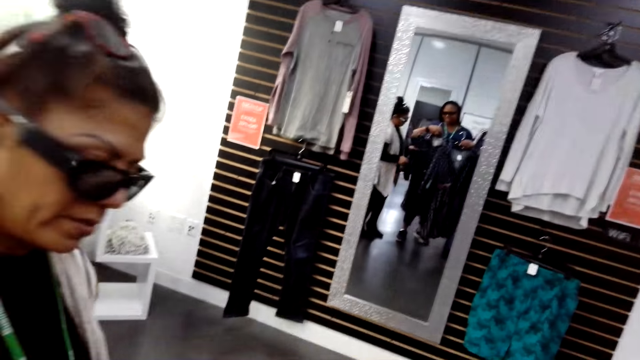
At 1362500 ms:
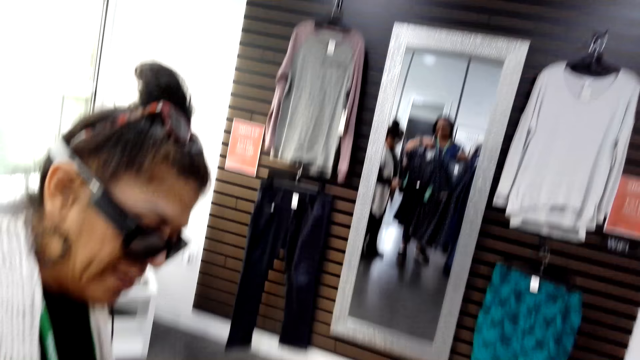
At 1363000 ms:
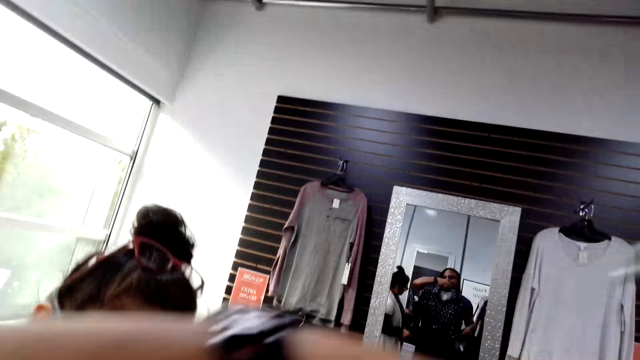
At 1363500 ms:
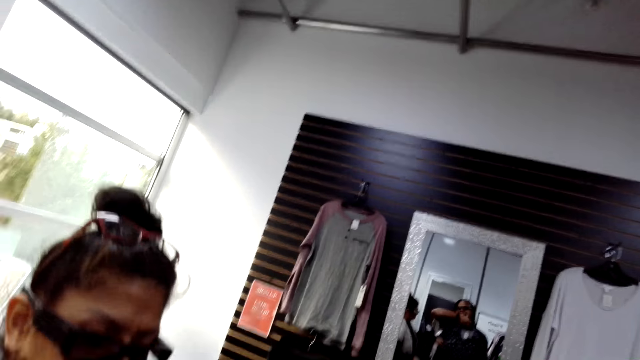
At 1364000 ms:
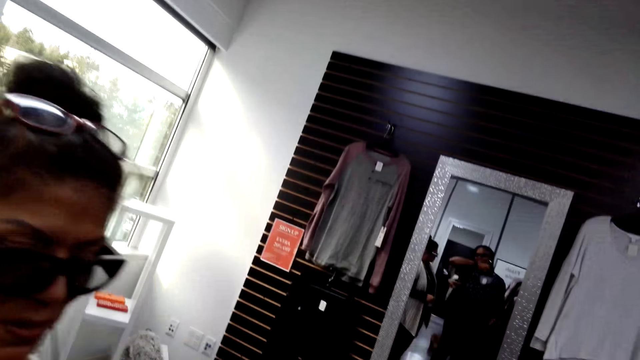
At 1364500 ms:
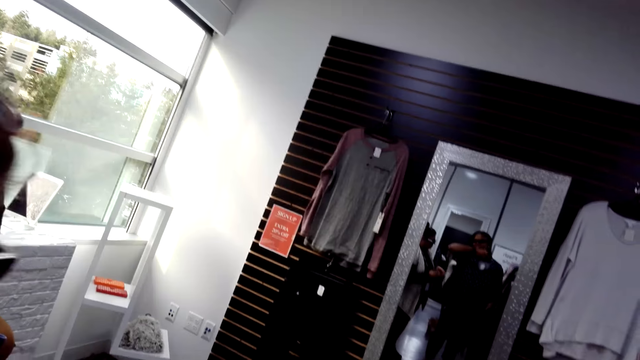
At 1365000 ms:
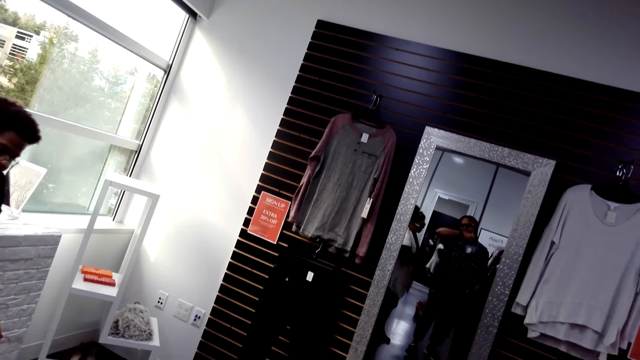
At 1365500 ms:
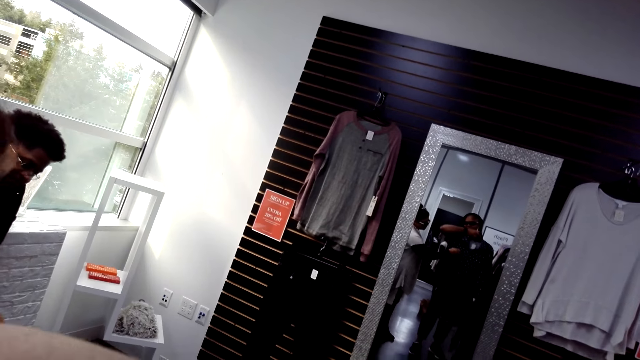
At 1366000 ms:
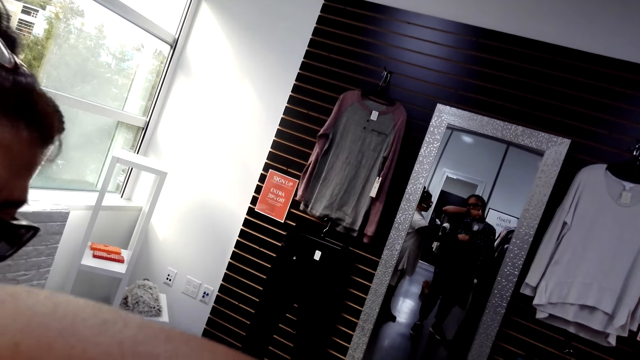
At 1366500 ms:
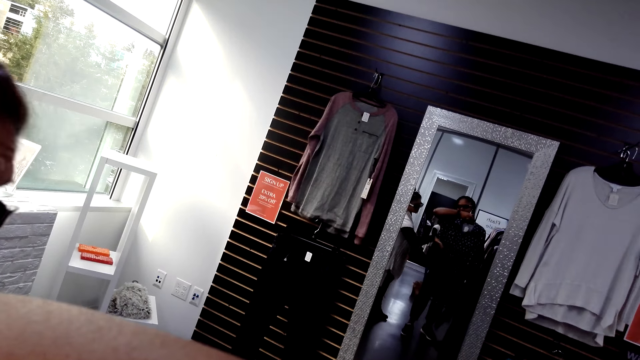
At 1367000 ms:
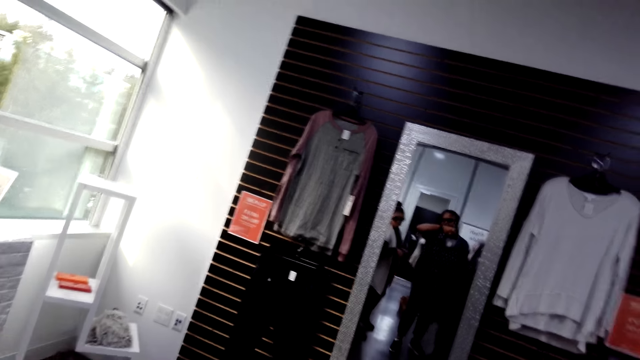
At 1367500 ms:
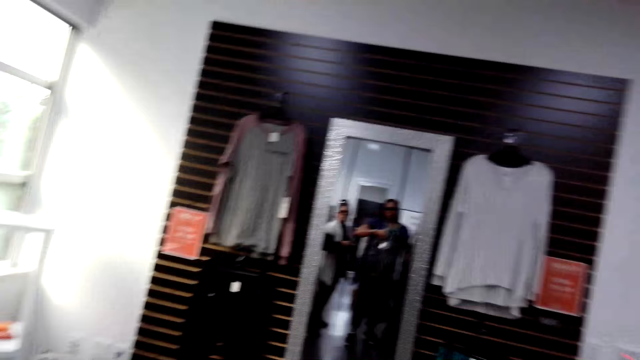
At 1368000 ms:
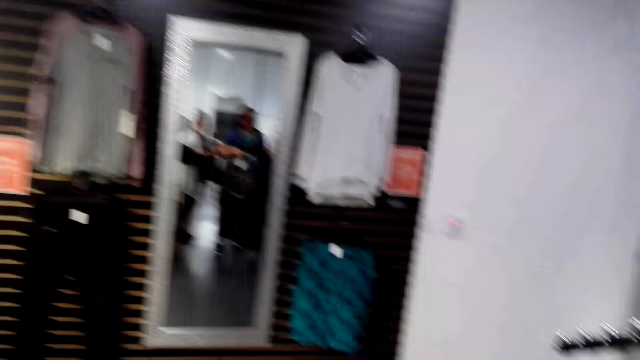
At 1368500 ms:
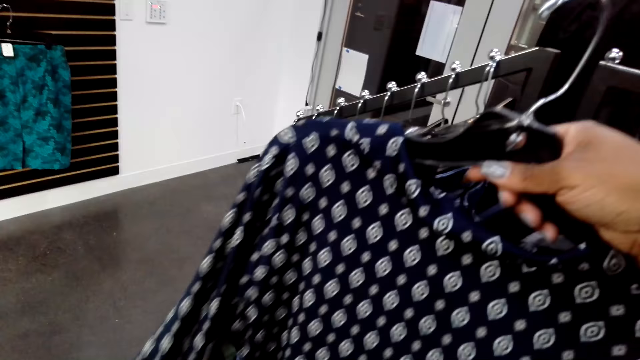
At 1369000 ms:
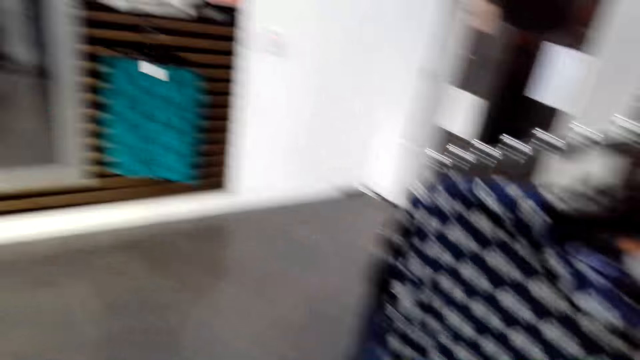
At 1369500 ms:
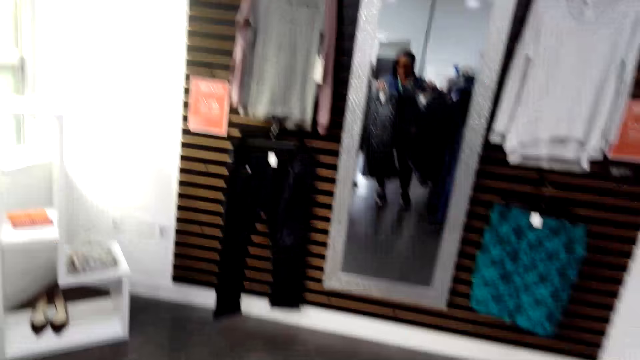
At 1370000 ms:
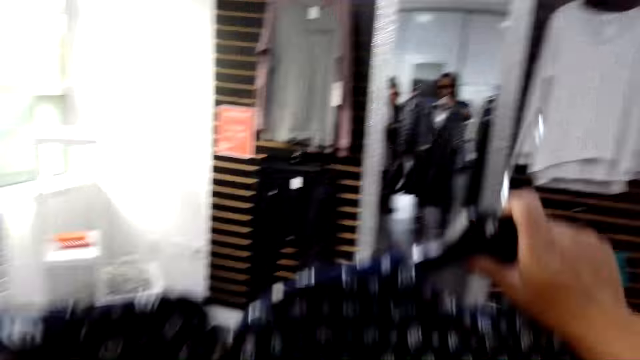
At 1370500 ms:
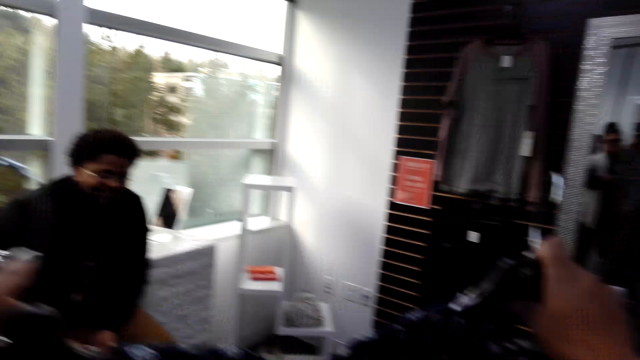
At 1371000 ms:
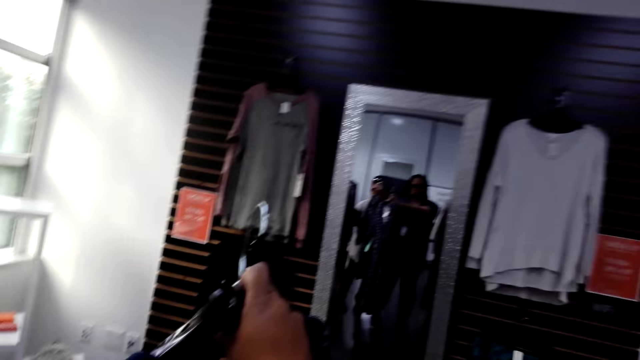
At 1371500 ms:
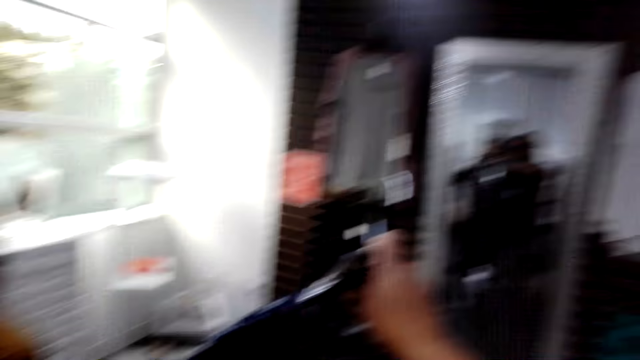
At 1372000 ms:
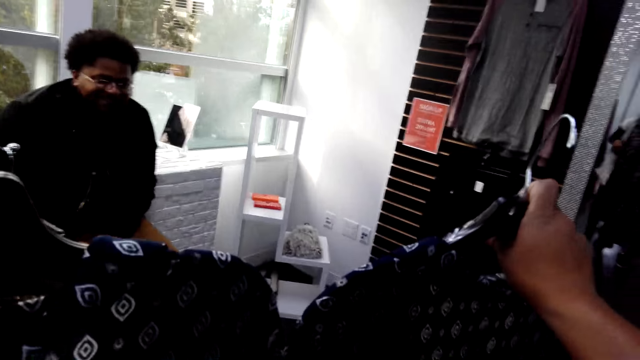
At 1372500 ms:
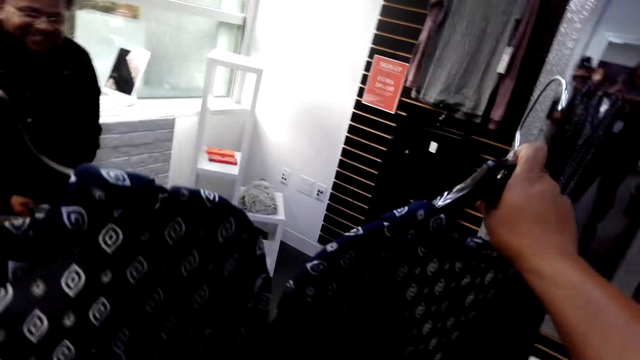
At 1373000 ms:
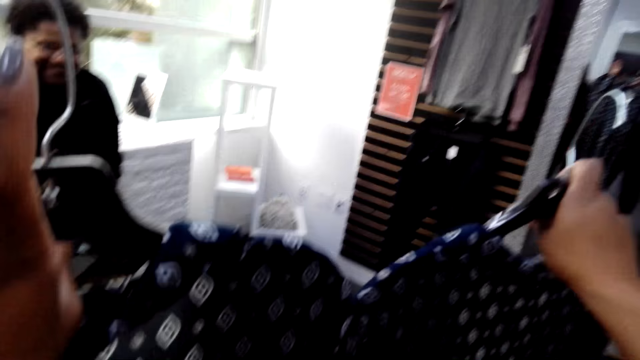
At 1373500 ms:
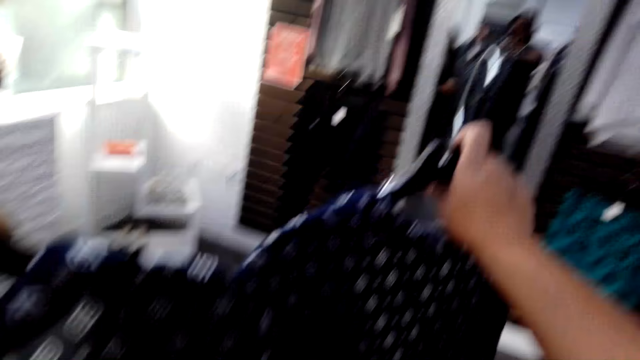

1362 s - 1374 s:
A man looks down. The man touches the dress. The camera wearer turns to the side and holds a cloth on a hanger. They turn to the side and hold the cloth on the hanger.

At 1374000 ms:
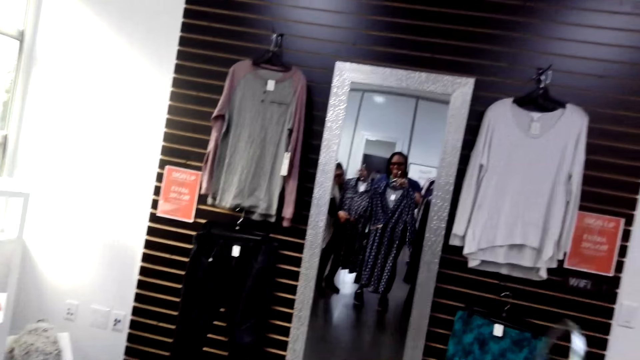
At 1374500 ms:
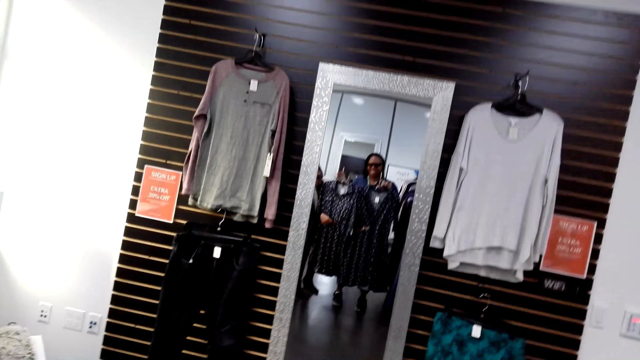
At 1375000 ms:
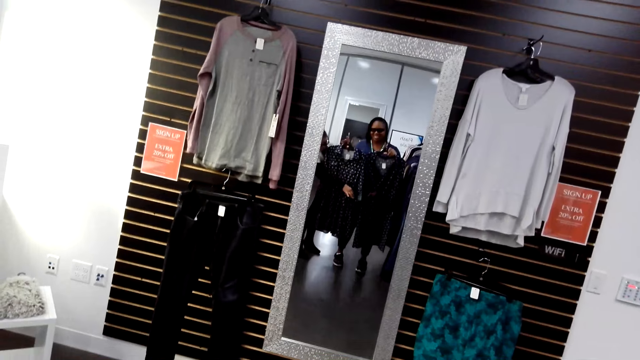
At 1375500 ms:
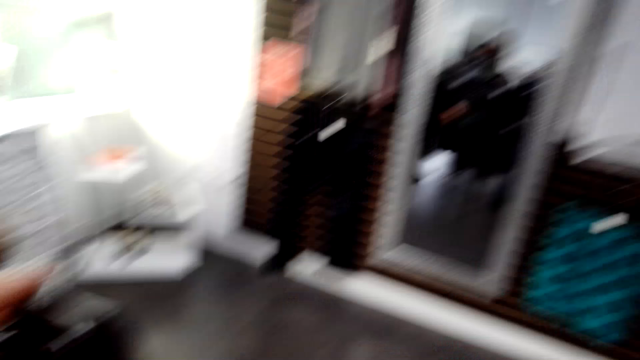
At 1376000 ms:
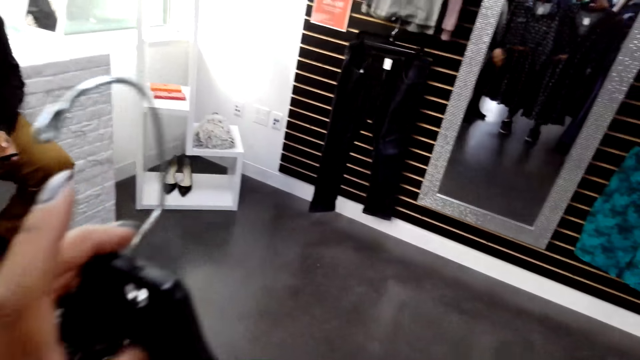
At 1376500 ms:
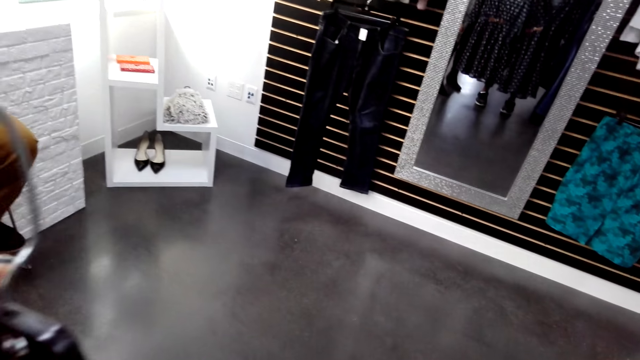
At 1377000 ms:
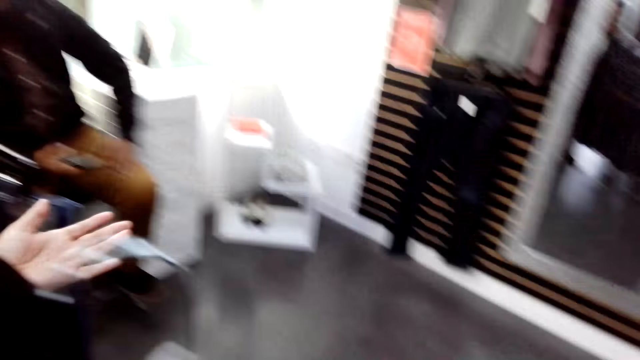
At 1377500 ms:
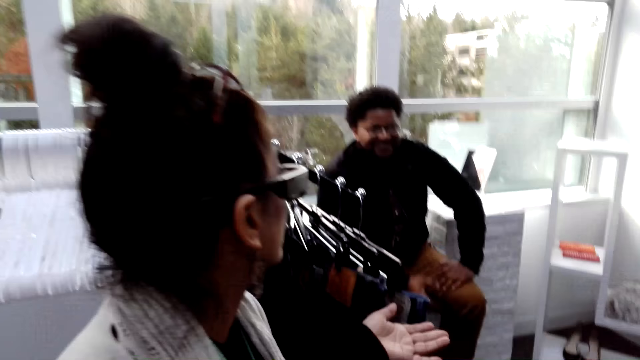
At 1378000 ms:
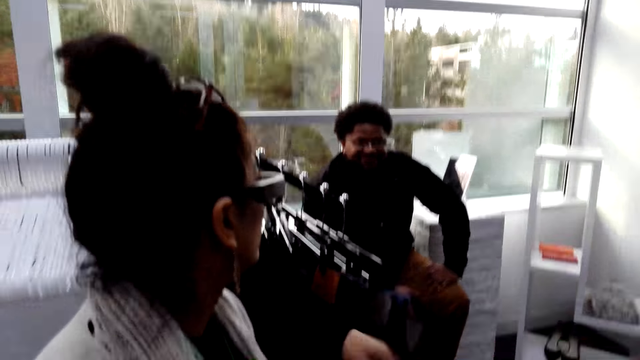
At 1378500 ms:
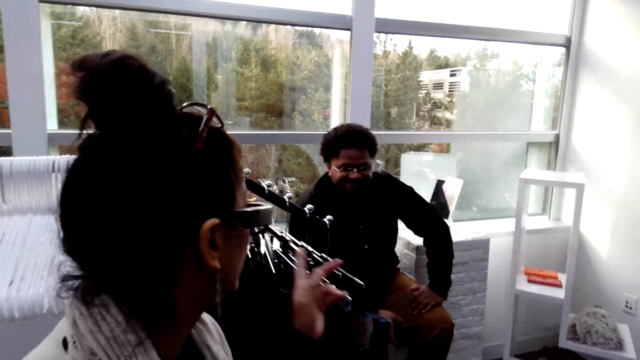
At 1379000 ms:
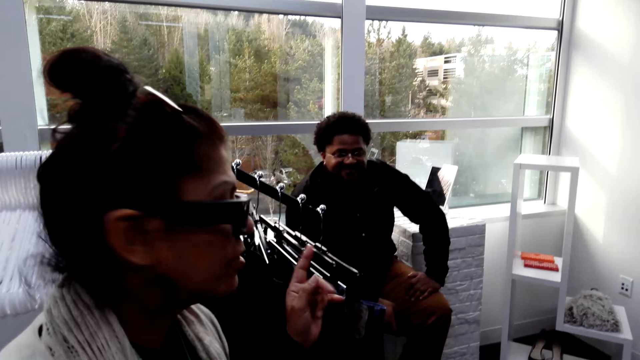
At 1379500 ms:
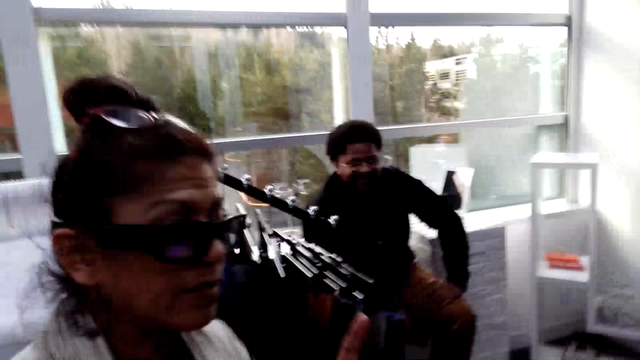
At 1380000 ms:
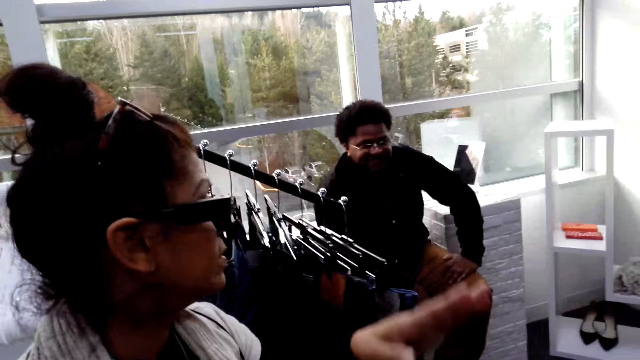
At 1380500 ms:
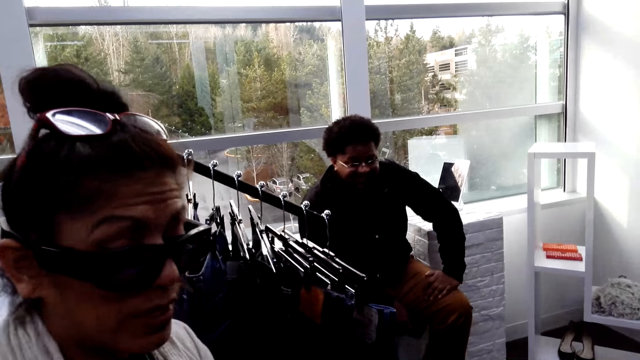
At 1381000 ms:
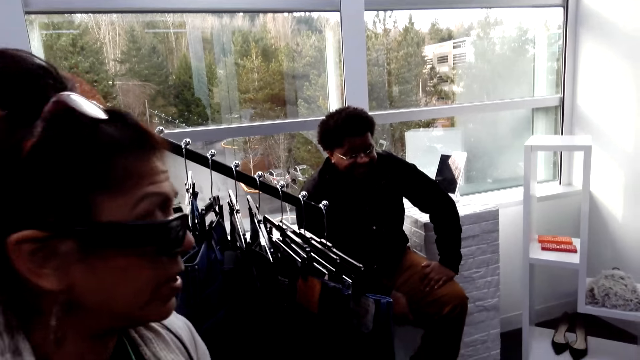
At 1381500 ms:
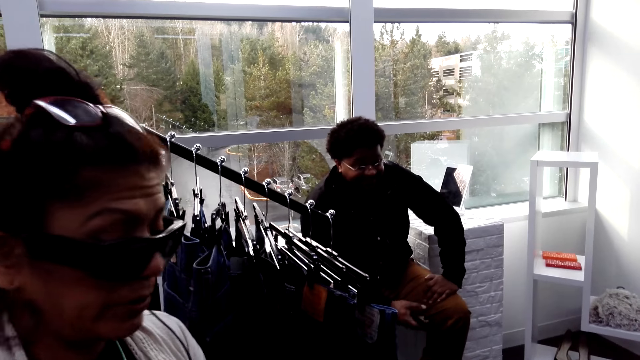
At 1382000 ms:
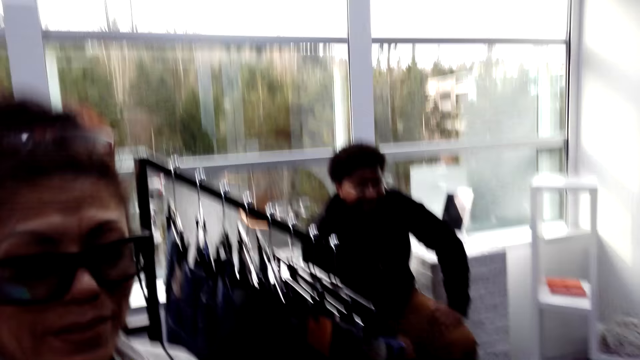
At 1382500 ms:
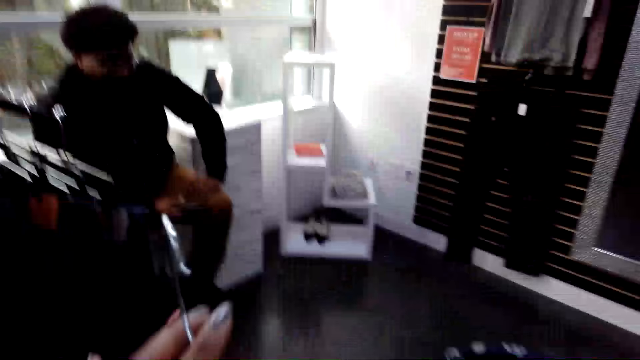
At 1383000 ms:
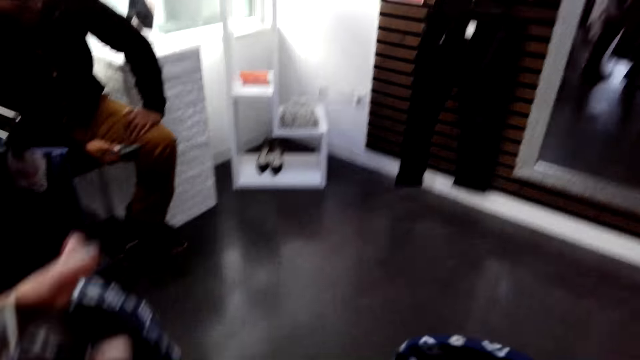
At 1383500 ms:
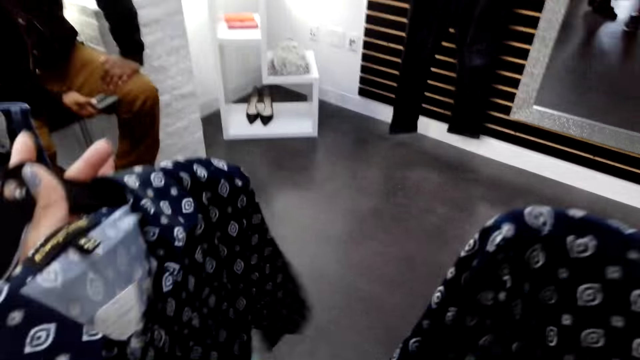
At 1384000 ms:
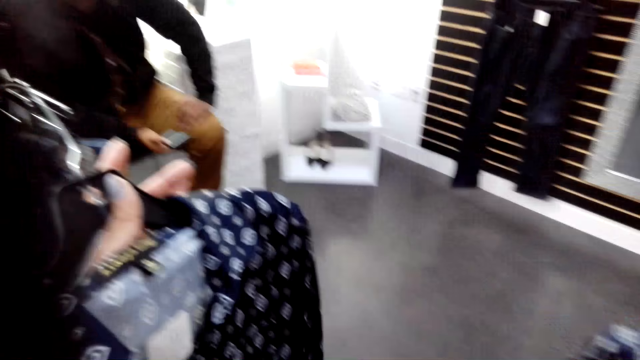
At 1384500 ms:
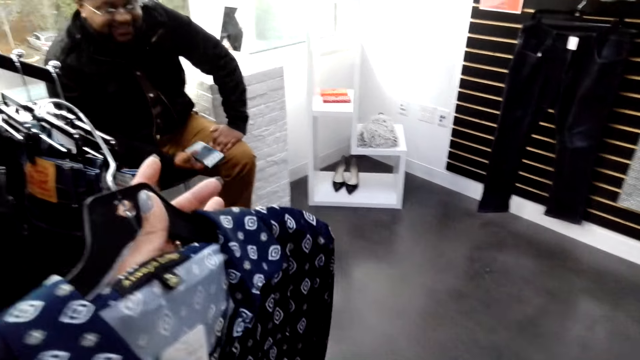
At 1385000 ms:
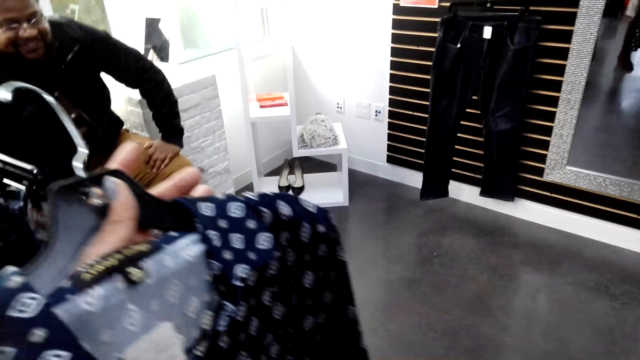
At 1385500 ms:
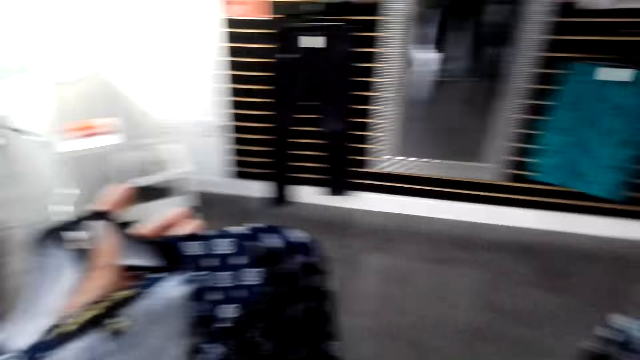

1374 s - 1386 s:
The camera wearer turns to the side and holds a cloth on a hanger. A man turns to the side. A woman talks to a man. Another man sits beside a wall. The first man turns to the side. The camera wearer turns to the side and holds clothes on the hanger. The other man holds a phone.
